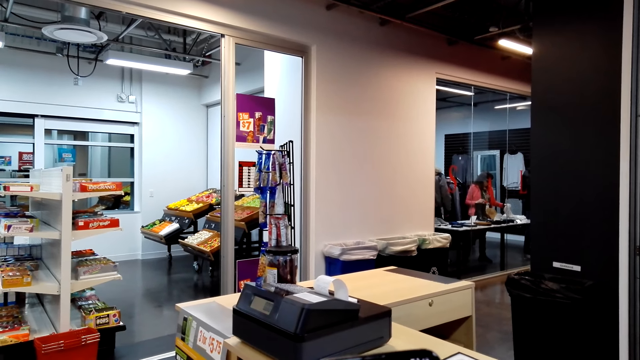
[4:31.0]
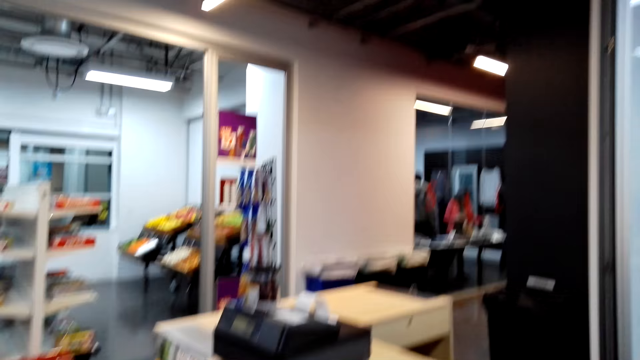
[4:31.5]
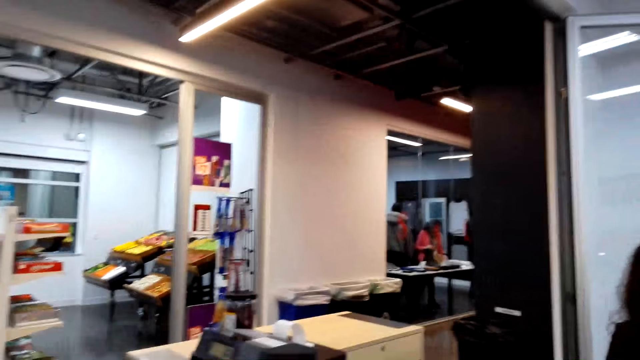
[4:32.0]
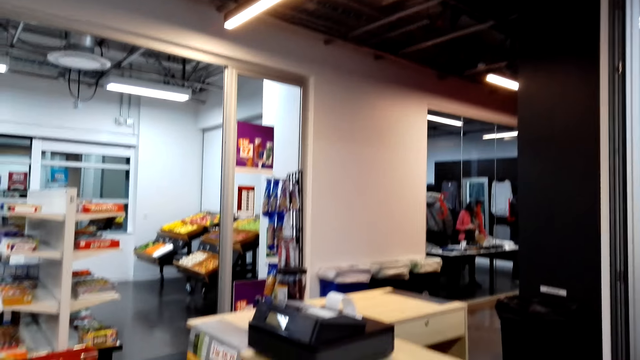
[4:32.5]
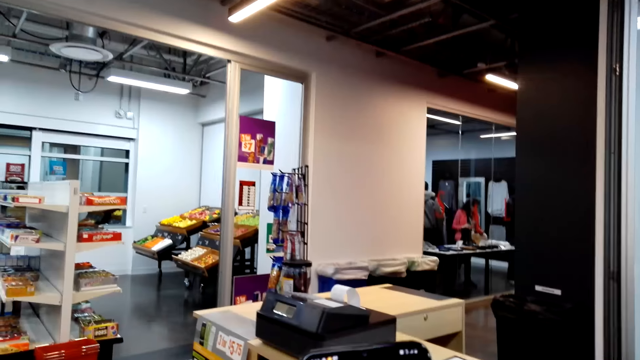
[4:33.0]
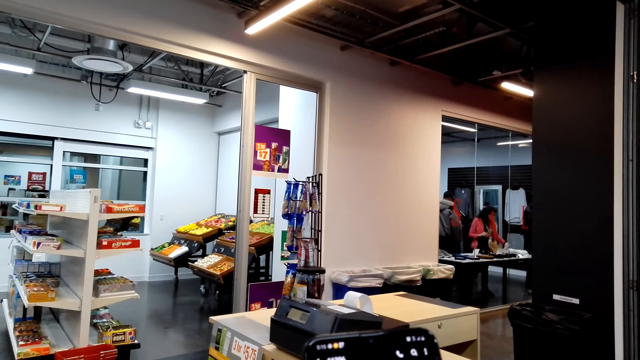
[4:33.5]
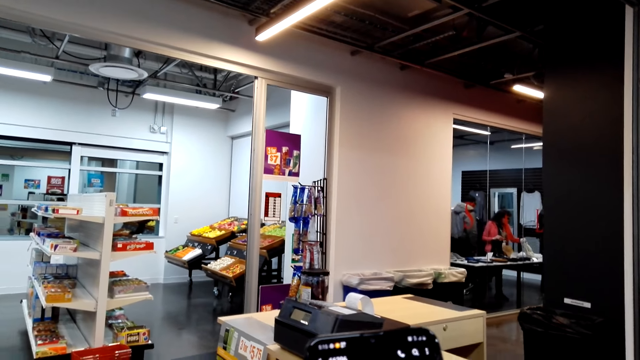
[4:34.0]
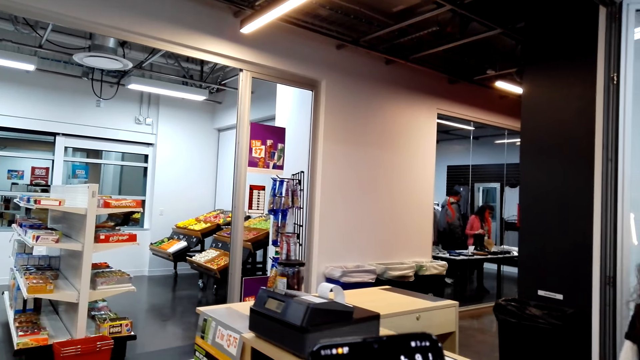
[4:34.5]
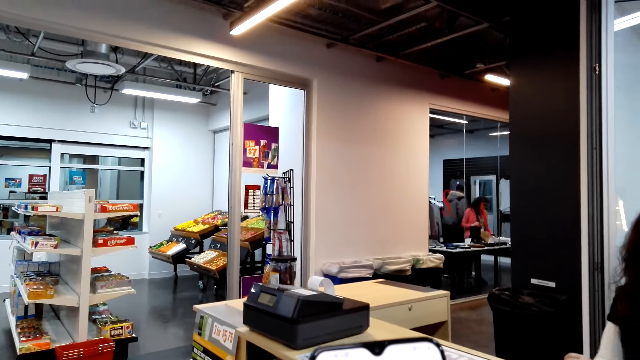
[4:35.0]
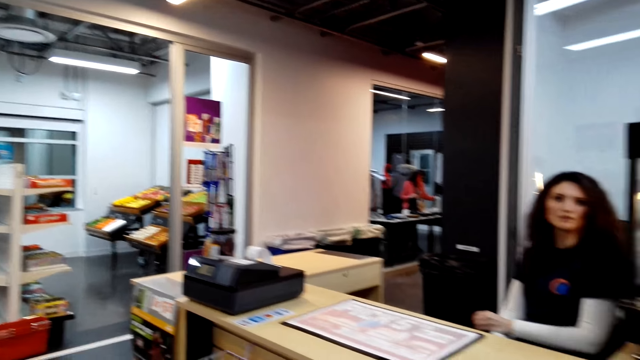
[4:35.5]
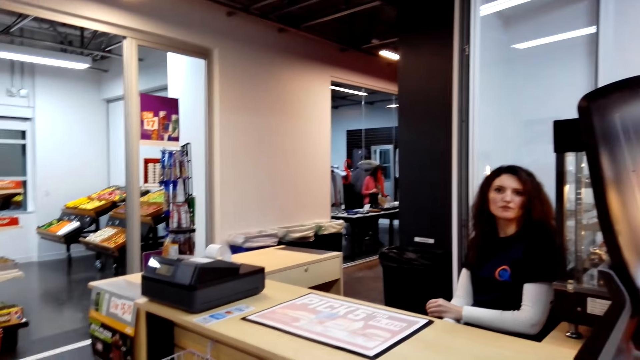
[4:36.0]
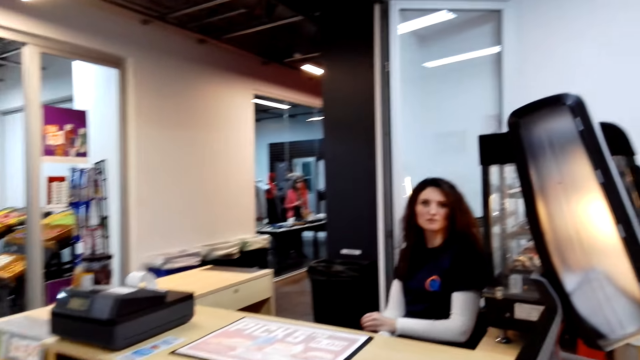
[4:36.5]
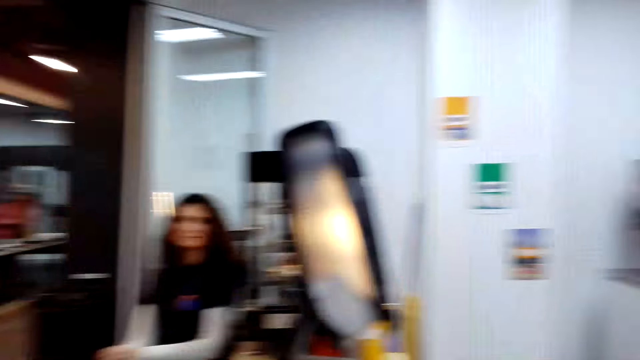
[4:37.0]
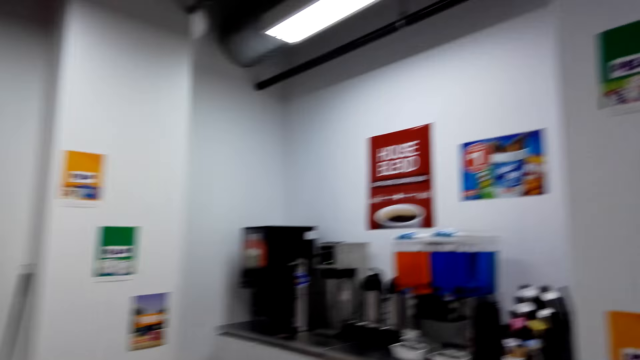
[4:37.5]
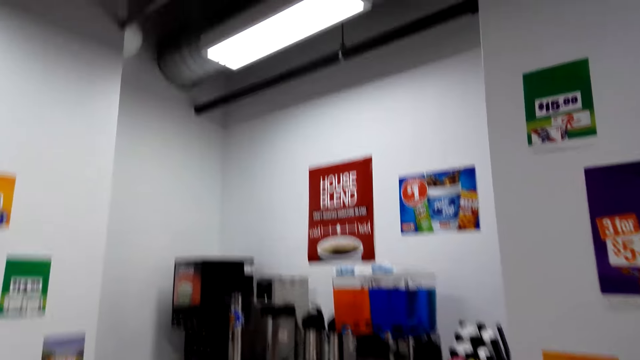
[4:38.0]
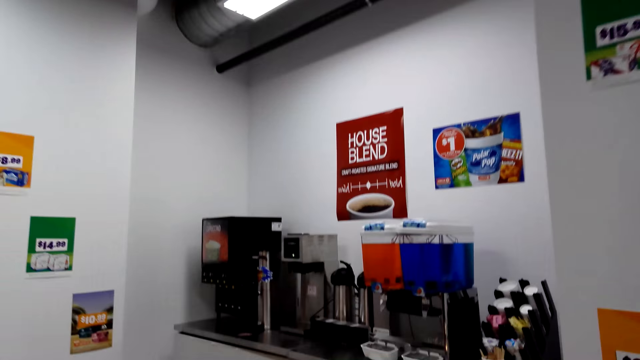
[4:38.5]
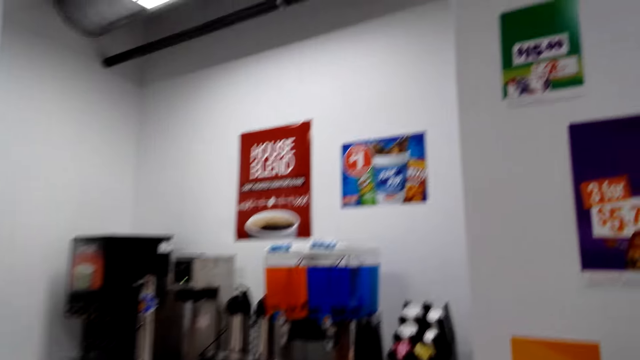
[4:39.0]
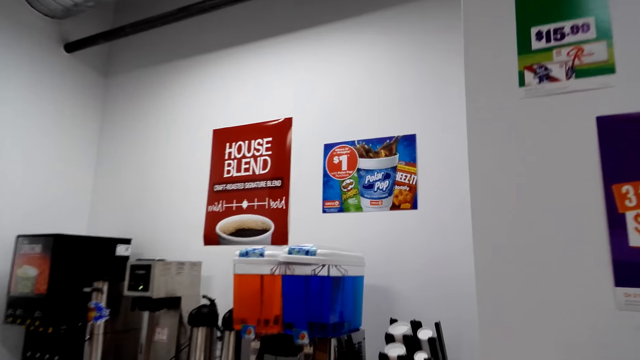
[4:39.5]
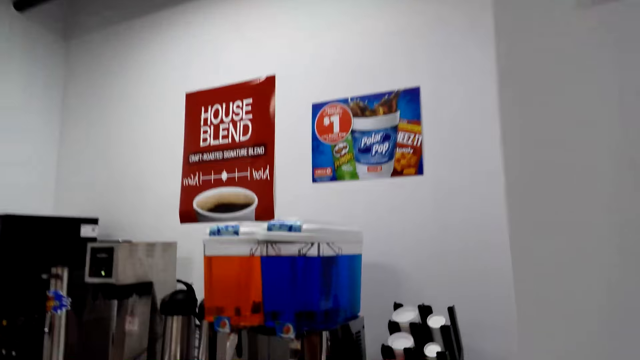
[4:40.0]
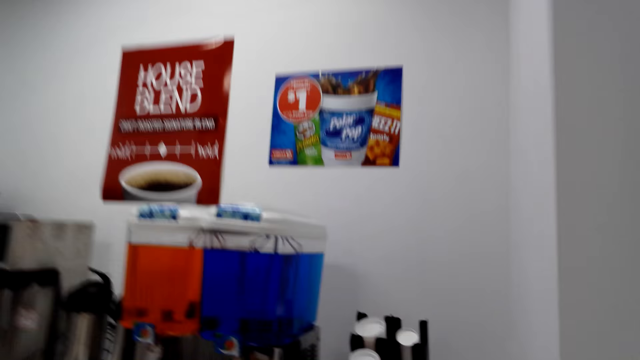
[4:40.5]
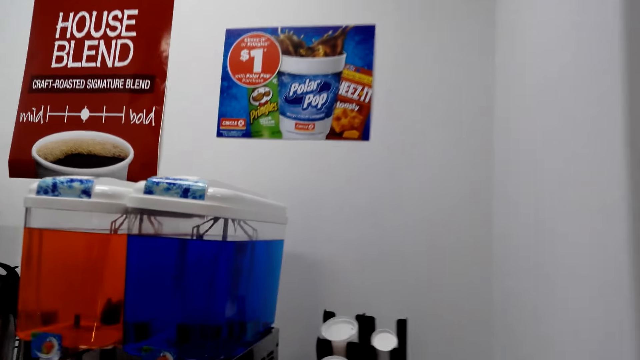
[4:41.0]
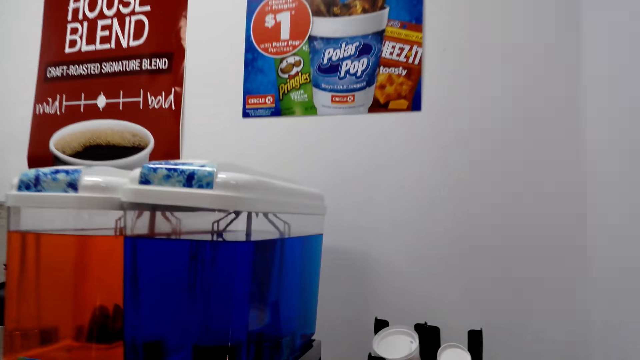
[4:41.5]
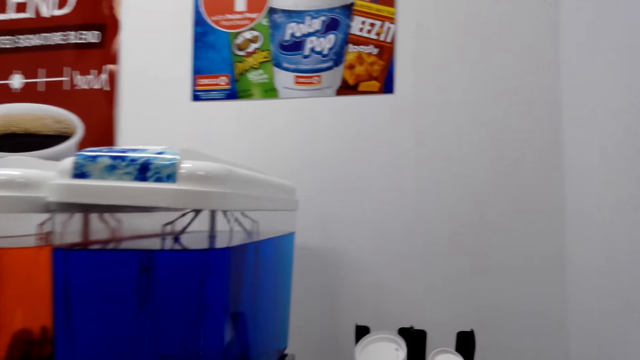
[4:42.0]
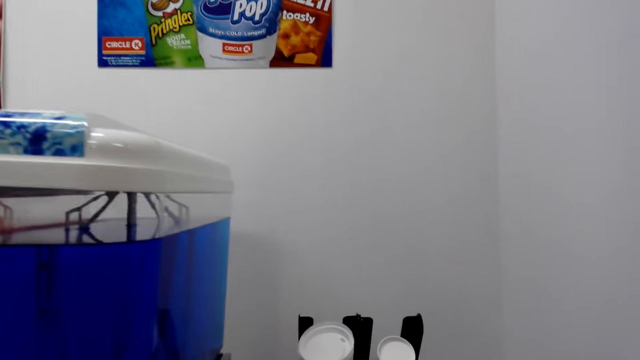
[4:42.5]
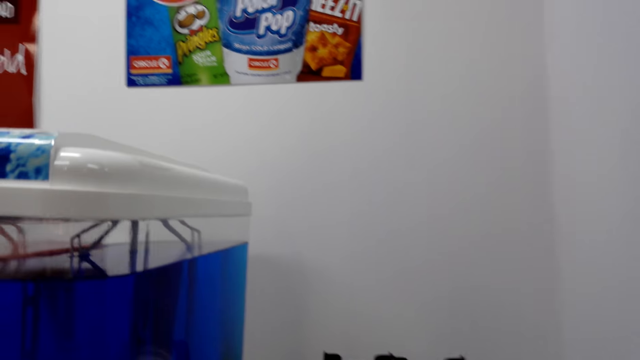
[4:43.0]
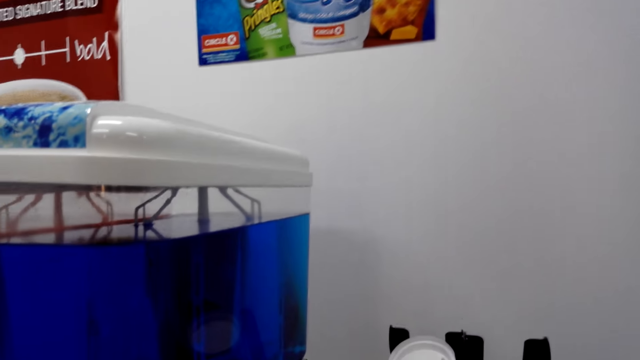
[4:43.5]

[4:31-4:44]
The cashier talks. The camera wearer walks.

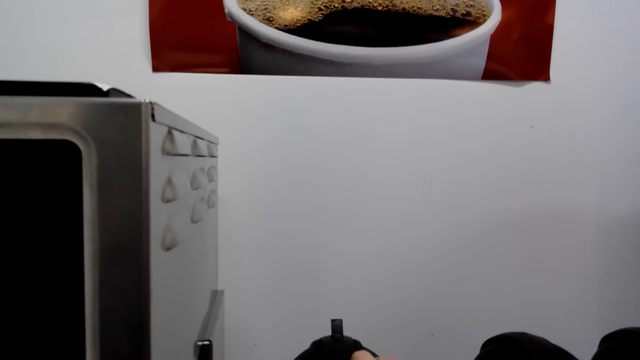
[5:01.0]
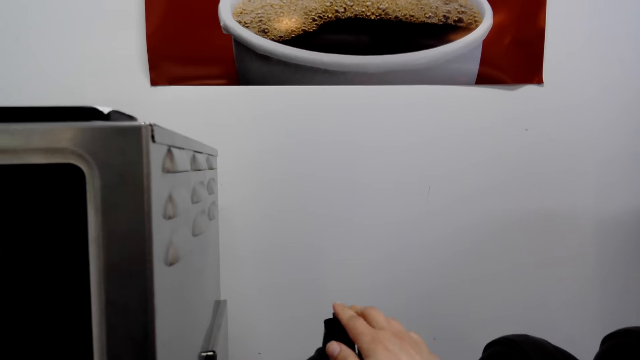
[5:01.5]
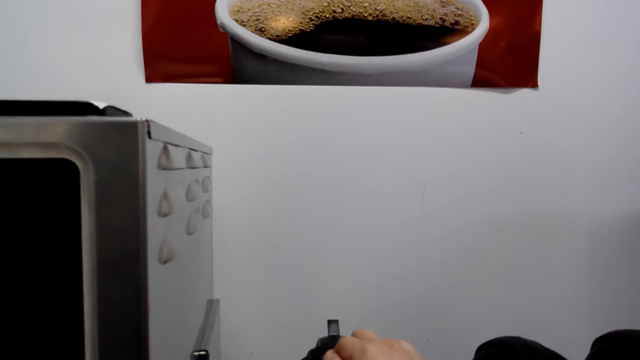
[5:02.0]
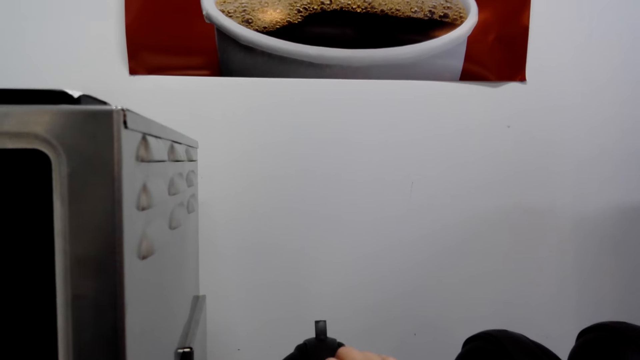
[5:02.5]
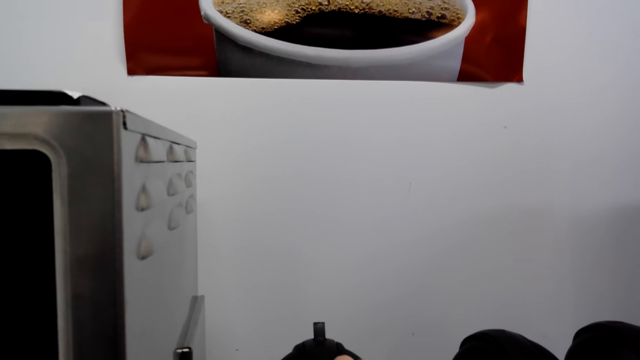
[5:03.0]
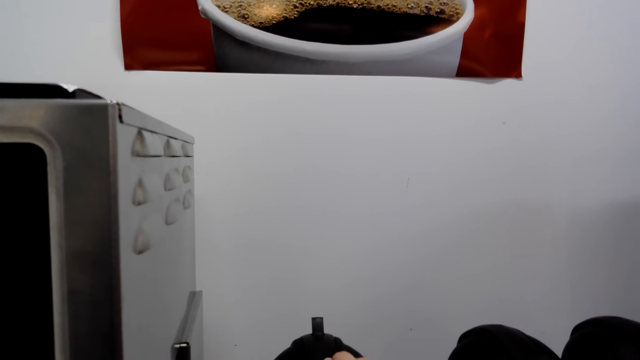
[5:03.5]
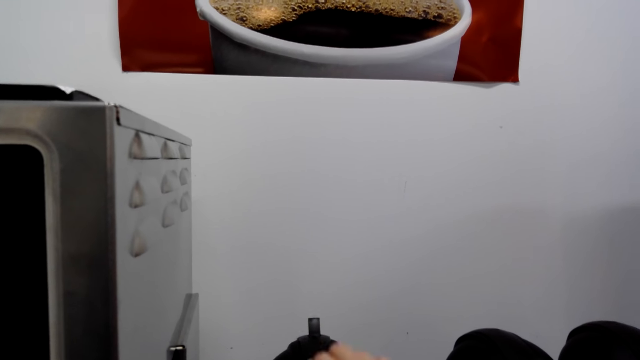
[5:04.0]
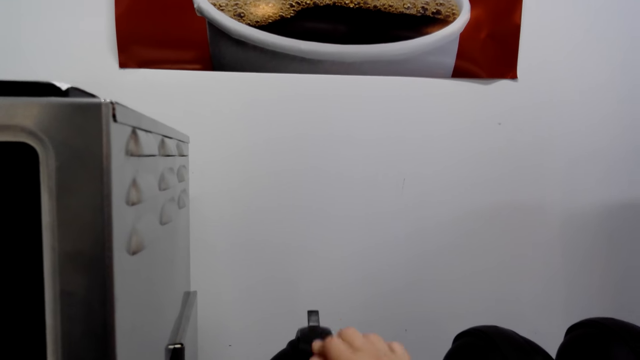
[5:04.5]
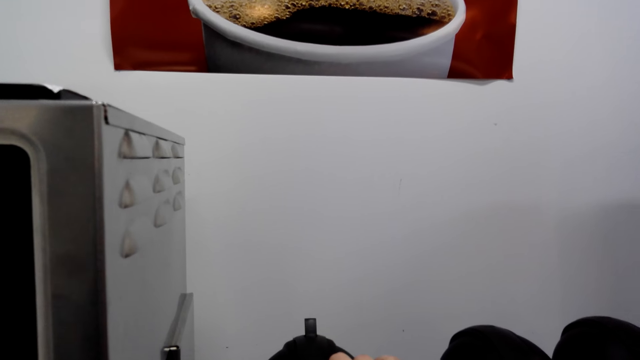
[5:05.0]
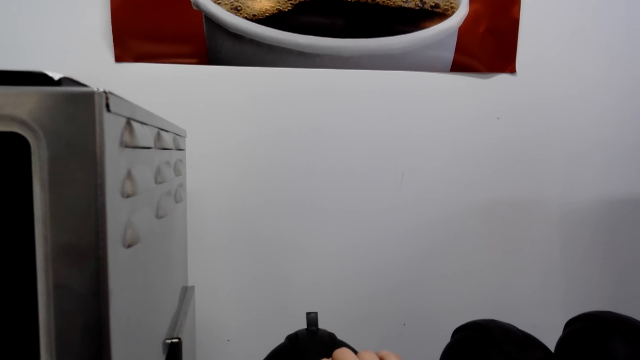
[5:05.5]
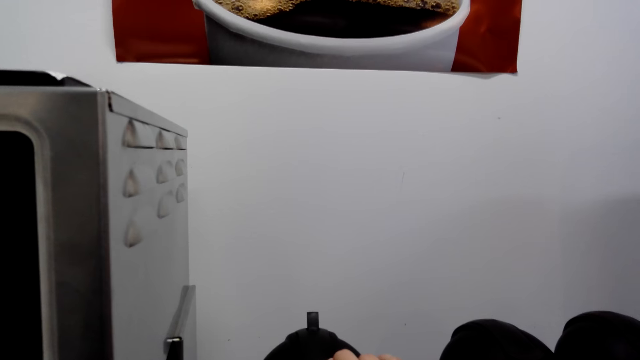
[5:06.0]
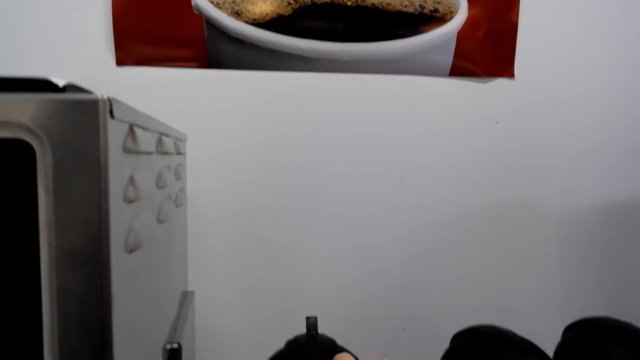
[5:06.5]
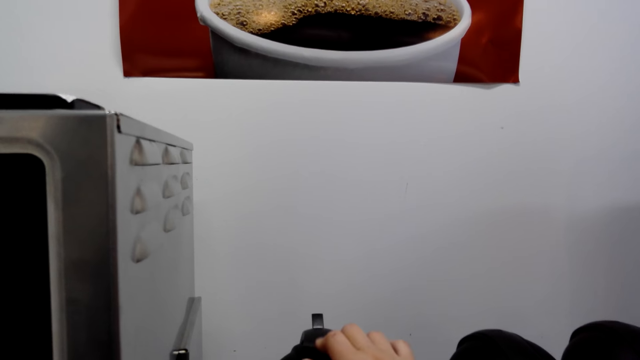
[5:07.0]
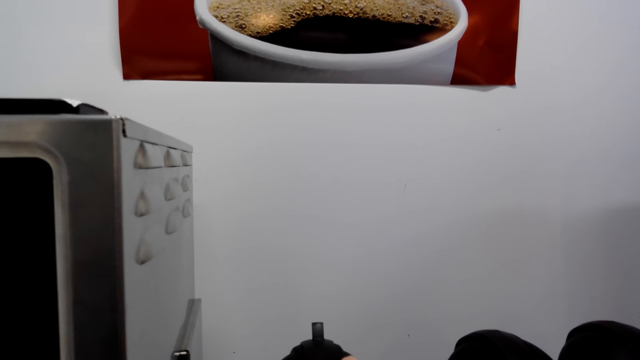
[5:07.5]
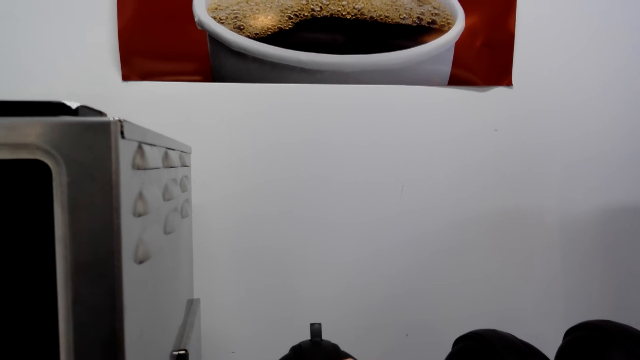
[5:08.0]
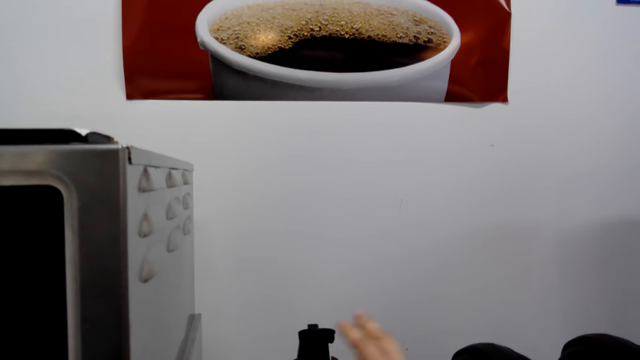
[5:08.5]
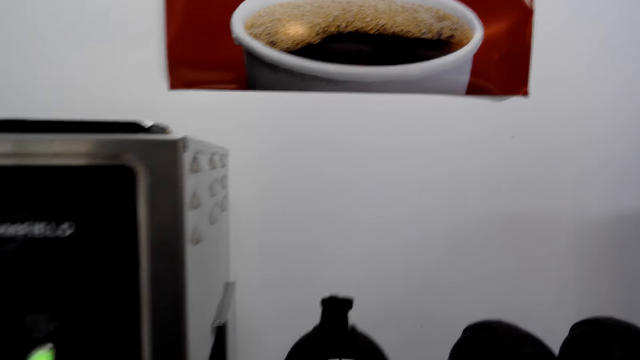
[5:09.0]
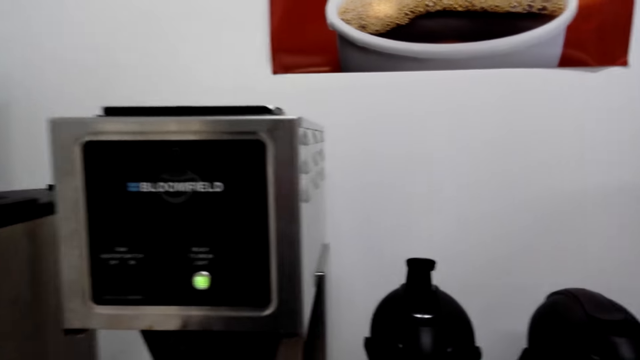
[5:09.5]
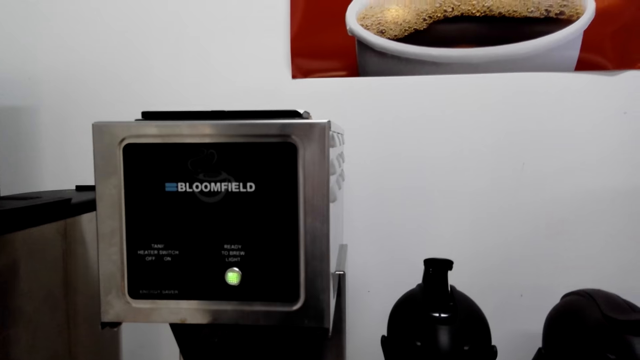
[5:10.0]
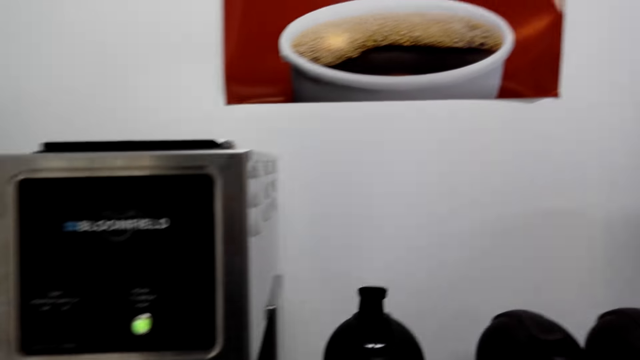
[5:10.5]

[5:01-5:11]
The camera wearer presses the coffee thermos lid repeatedly.
